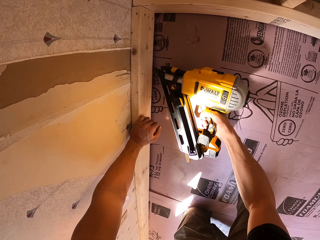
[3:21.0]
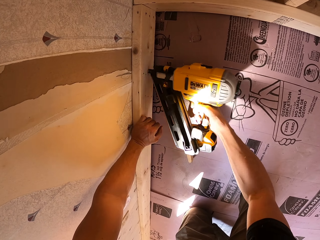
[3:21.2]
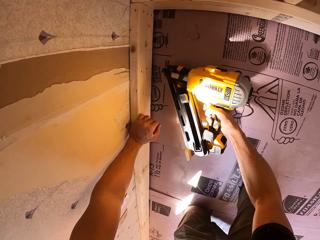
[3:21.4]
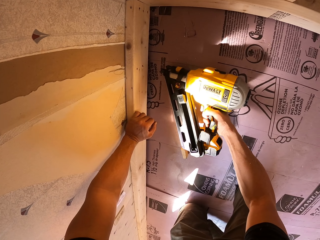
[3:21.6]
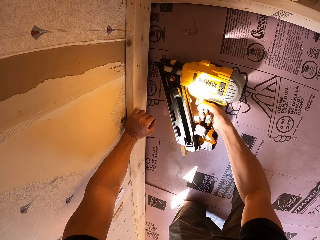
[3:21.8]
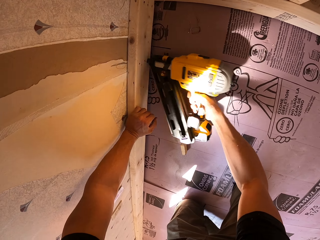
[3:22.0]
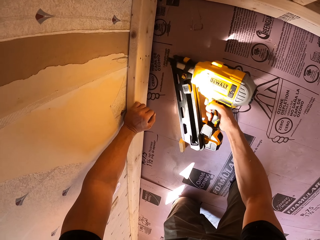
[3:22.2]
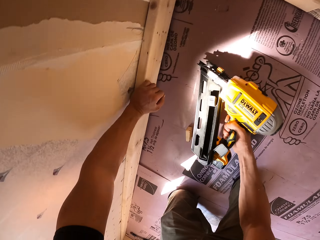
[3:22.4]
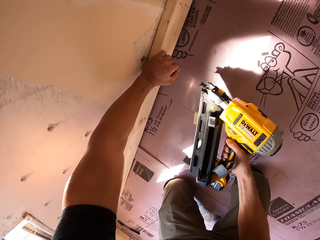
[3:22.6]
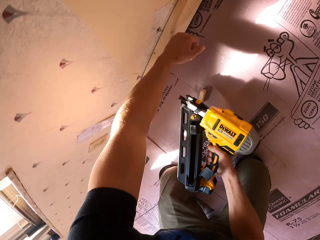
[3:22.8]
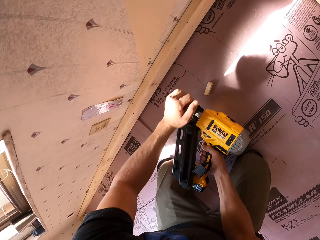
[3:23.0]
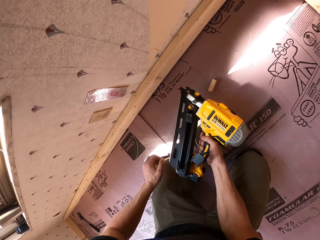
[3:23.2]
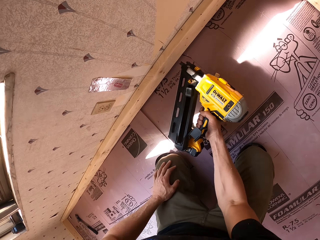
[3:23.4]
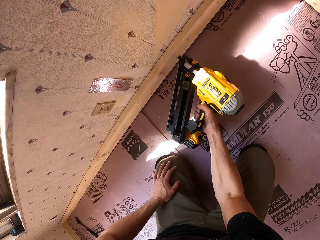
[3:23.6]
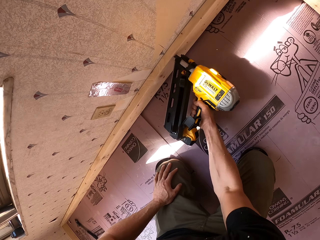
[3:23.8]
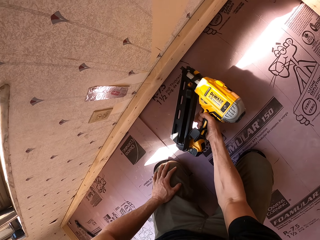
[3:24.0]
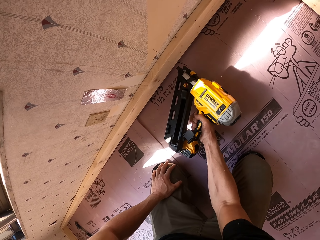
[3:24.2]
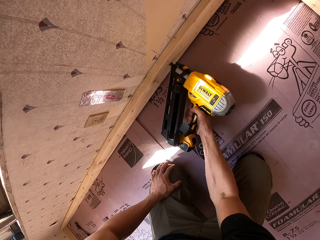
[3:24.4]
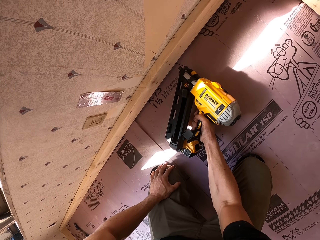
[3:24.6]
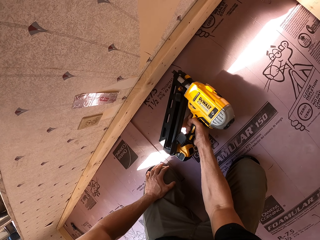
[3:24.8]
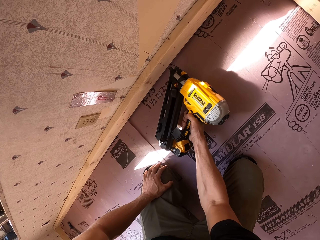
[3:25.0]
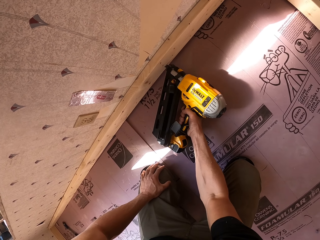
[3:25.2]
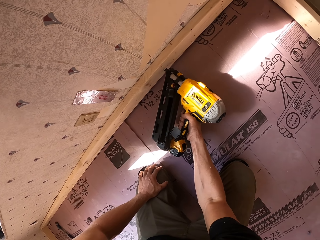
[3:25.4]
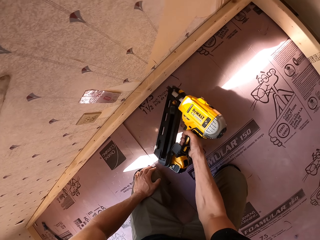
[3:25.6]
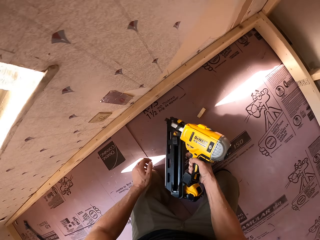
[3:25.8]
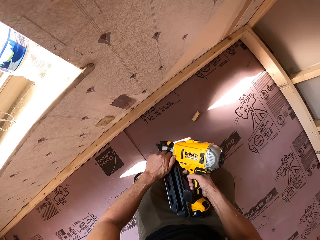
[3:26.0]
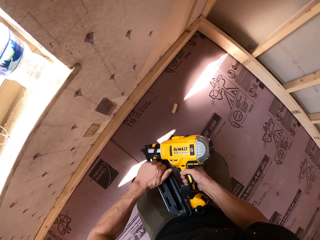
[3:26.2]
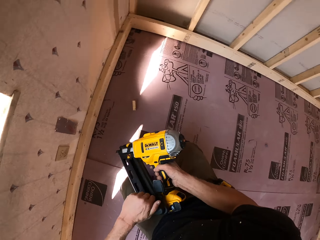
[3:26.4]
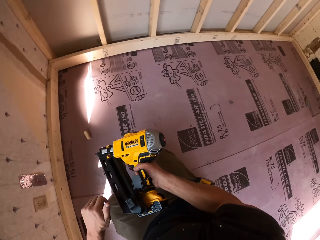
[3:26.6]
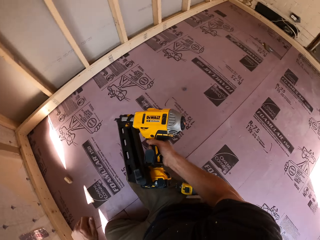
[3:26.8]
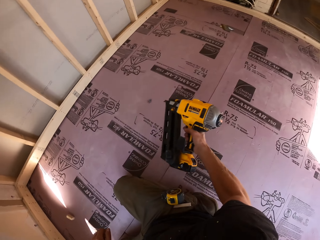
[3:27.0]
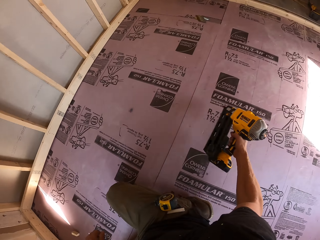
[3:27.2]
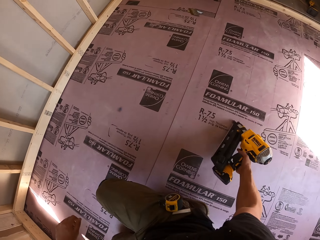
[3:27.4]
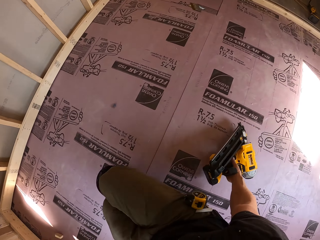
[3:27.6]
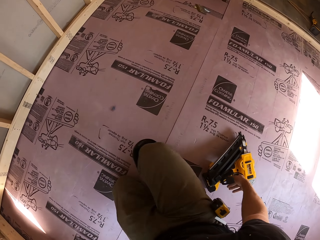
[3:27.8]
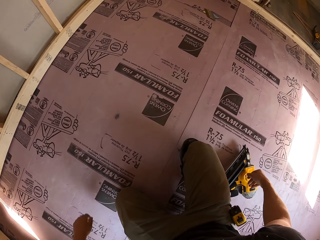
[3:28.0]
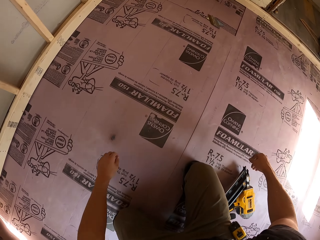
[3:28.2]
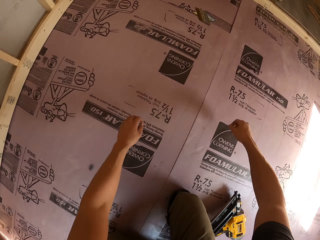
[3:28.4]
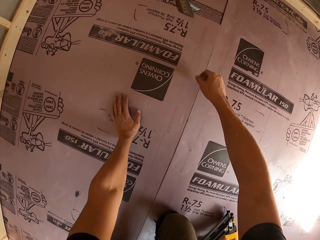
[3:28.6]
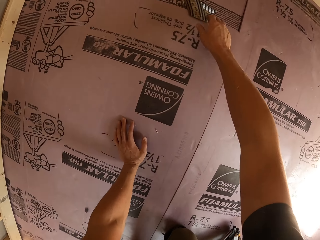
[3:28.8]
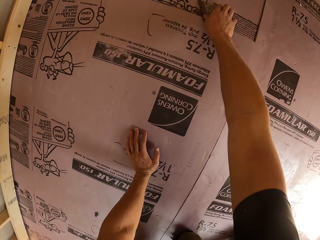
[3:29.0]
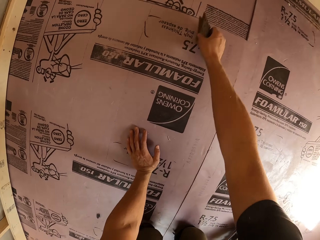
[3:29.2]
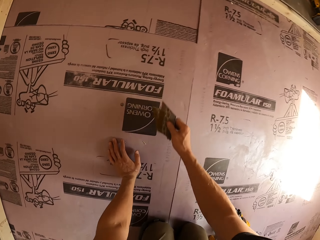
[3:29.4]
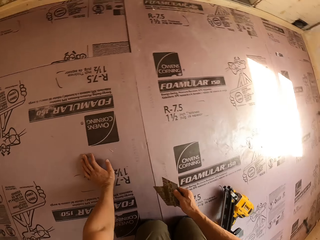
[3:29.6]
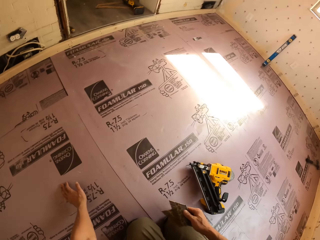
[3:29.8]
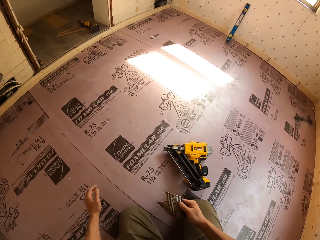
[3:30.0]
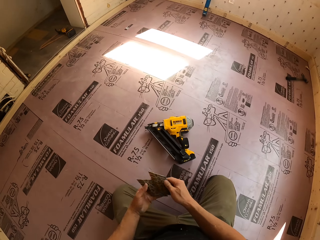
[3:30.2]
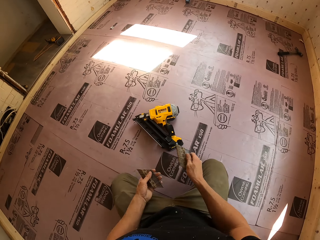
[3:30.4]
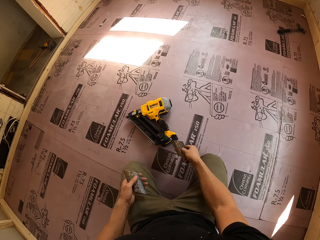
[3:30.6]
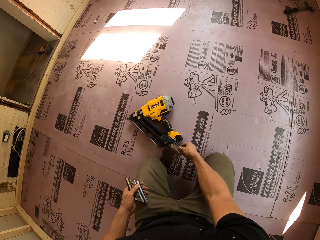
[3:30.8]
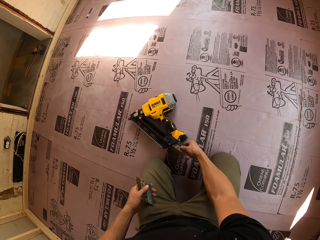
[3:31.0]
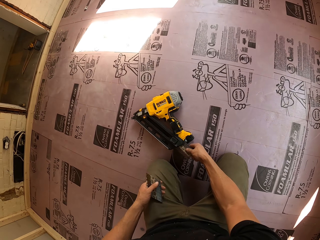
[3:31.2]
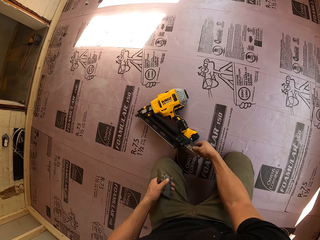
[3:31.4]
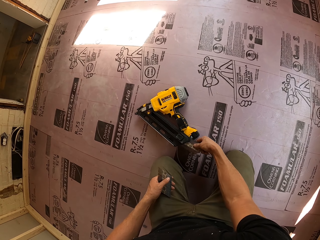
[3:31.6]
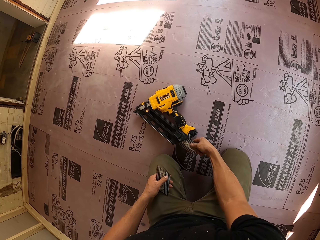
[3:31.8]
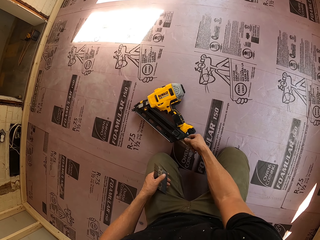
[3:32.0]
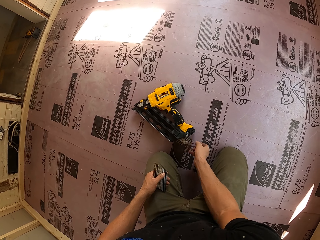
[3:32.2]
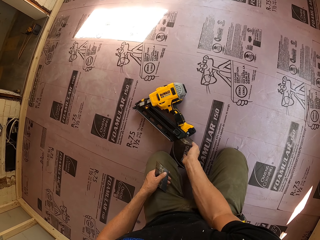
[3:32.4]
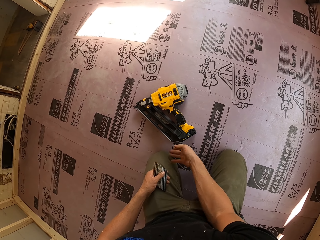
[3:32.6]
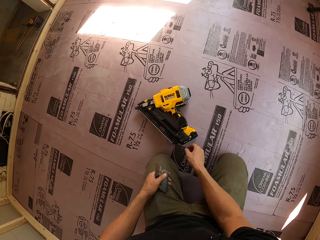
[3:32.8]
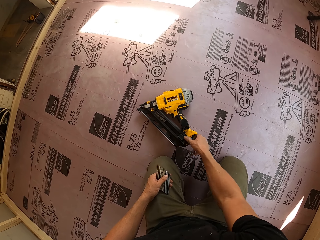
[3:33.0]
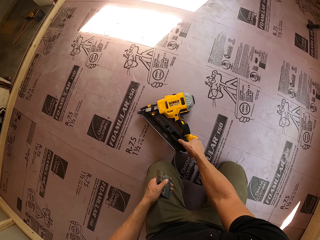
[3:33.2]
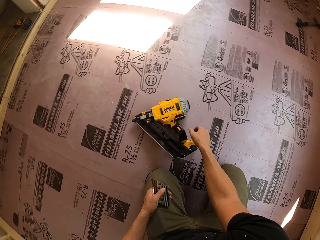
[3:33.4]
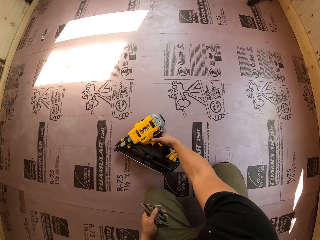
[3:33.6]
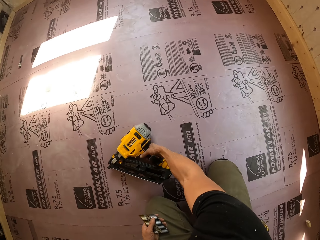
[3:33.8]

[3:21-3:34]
The camera wearer uses a nail gun. They adjust the nail gun. They drop the nail gun. They pick nails. They place the nails in the nail gun.

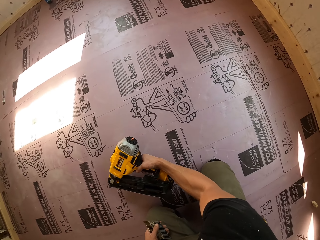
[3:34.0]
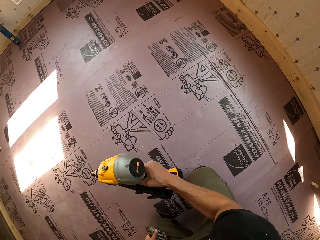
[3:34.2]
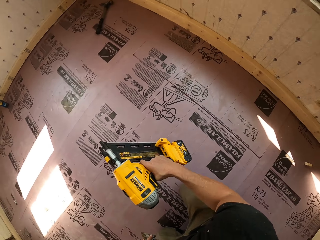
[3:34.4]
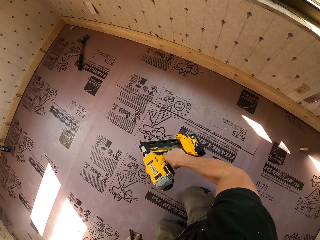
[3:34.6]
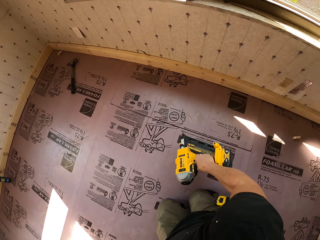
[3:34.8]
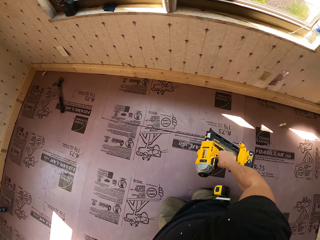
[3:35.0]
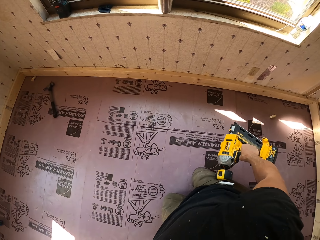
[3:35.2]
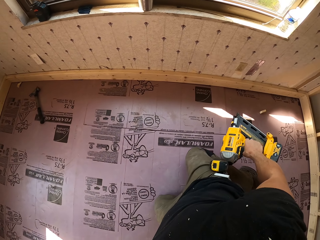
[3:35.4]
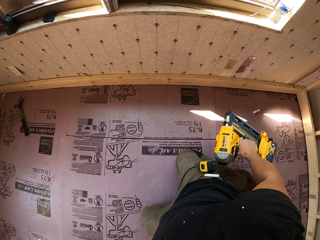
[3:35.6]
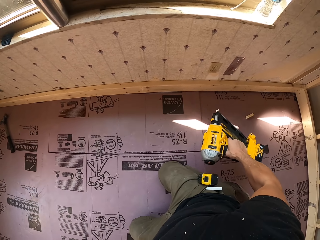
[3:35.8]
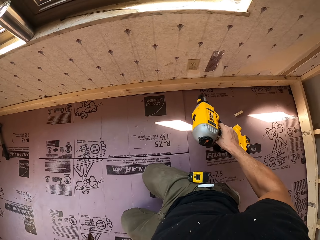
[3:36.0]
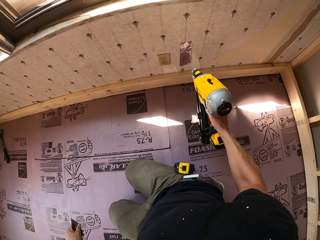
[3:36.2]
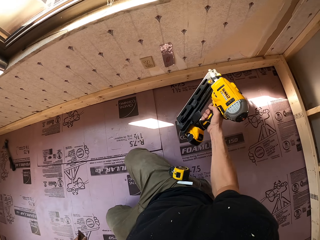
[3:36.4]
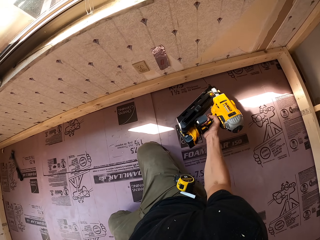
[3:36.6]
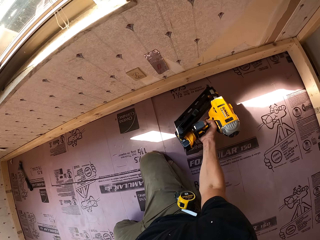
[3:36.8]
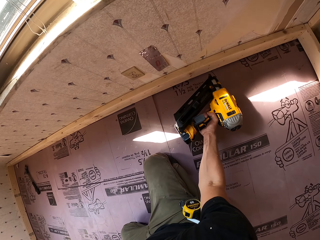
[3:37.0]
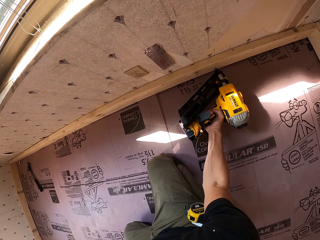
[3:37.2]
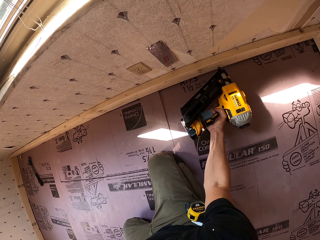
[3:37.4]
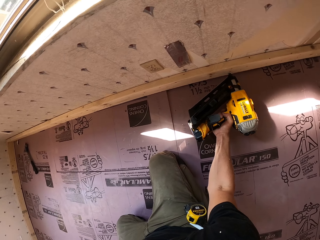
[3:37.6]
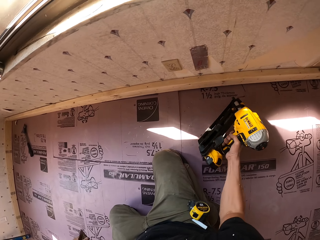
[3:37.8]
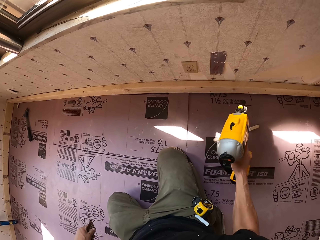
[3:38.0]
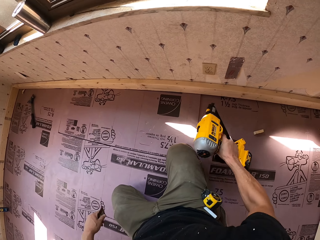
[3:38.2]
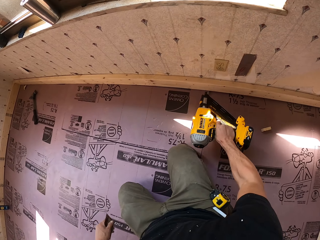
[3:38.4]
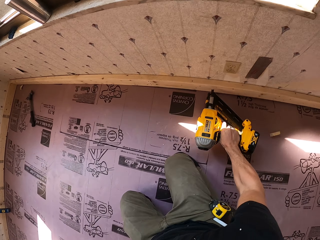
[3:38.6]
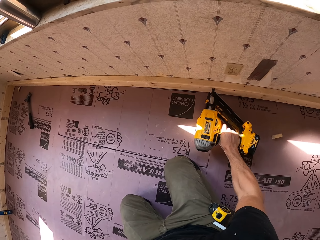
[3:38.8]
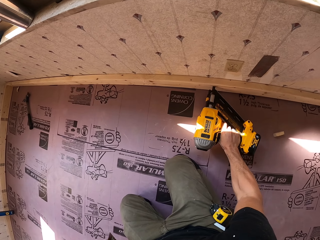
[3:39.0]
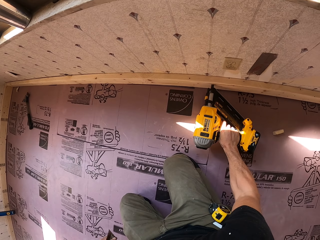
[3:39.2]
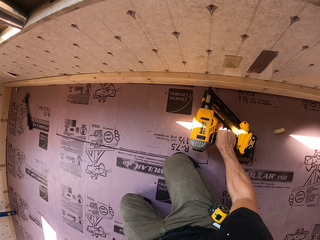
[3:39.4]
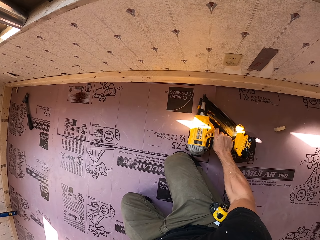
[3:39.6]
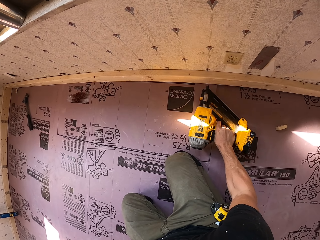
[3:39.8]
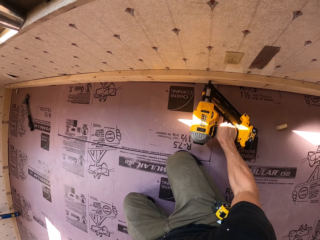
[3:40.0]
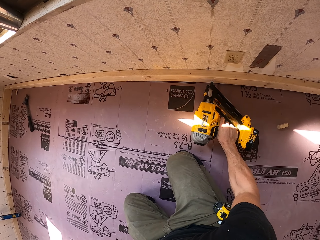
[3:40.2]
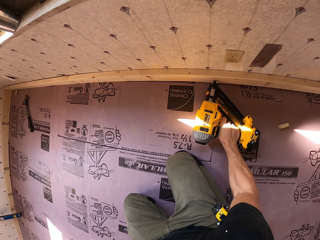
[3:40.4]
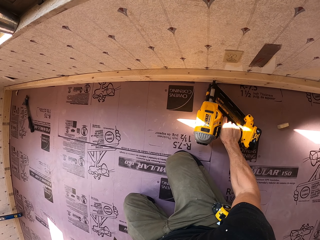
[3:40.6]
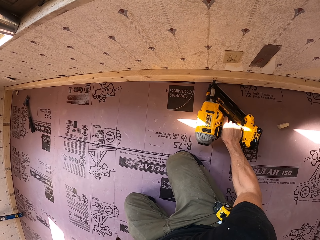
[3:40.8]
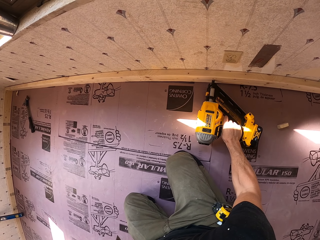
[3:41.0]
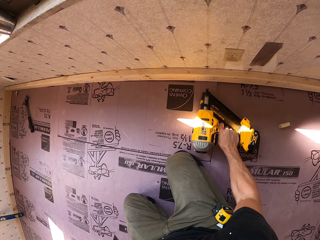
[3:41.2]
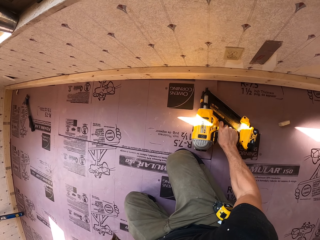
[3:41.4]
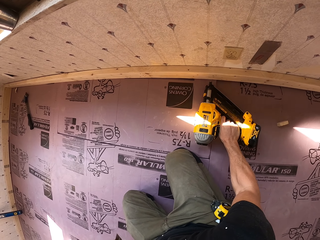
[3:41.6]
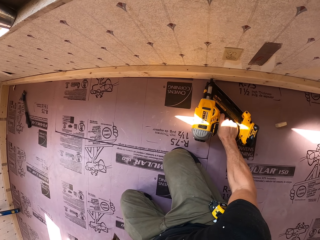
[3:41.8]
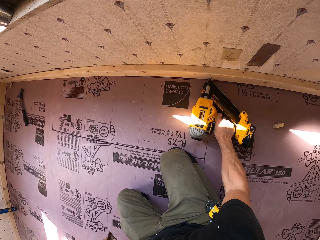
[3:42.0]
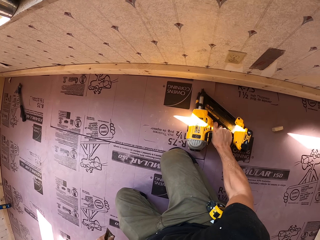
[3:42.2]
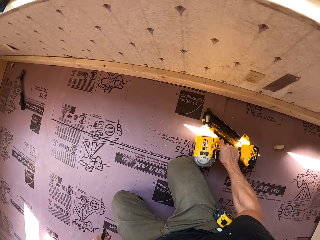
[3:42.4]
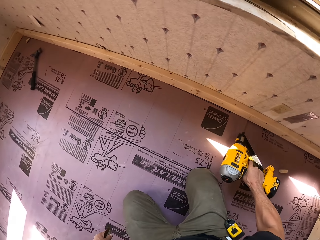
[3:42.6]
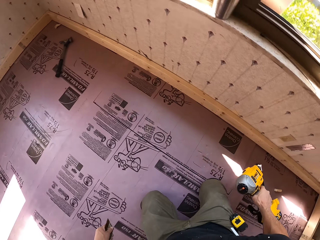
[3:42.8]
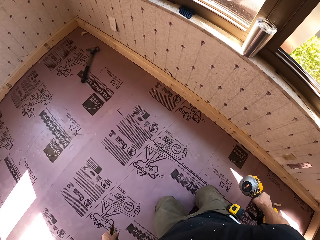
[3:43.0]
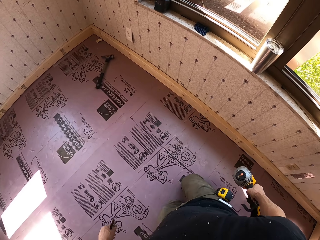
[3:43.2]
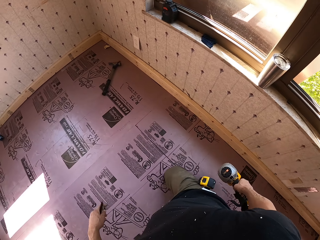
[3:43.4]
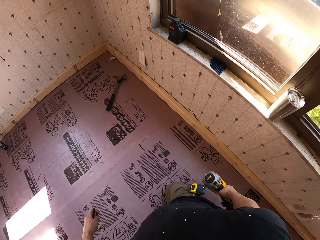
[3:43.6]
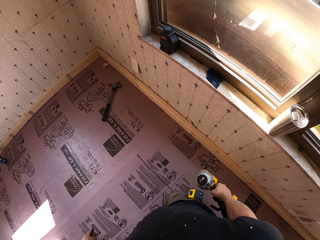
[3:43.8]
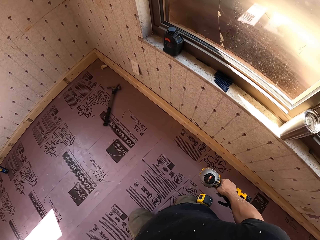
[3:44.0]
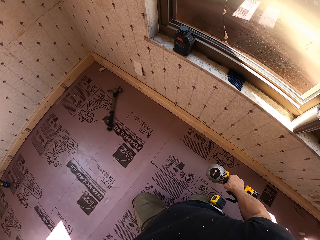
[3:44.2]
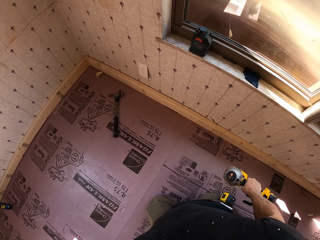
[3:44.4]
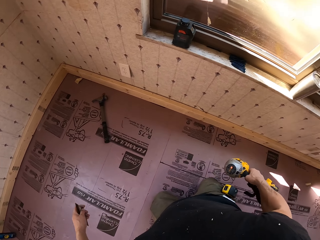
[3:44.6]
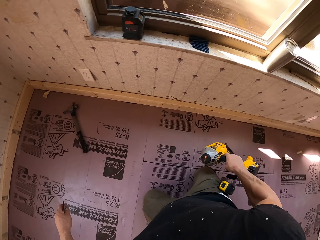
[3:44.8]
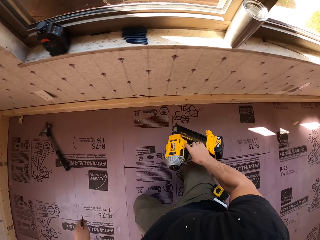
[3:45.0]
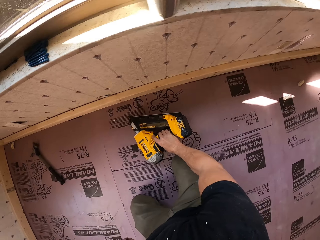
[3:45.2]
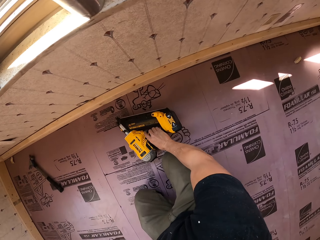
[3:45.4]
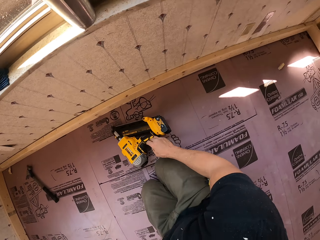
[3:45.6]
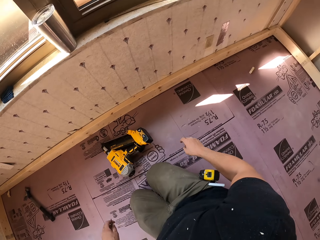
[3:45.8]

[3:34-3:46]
The camera wearer picks up a nail gun. They move forward. They drill the wood. They use the nail gun. They use the nail gun again. They move forward. They drop the nail gun.
